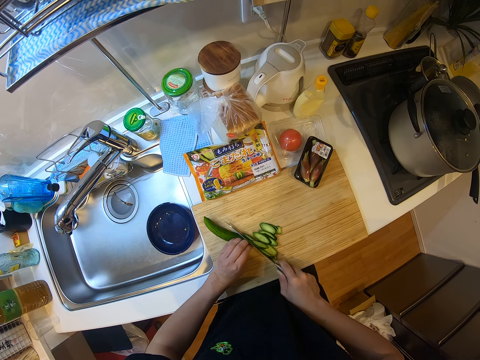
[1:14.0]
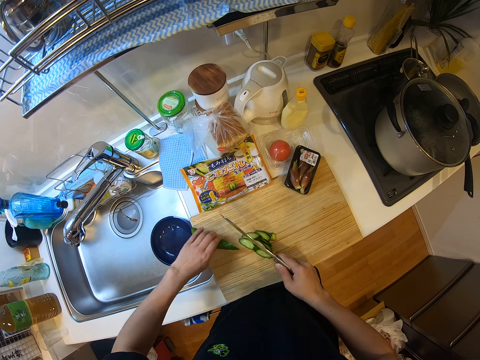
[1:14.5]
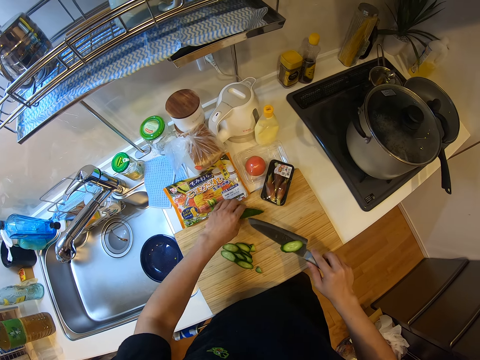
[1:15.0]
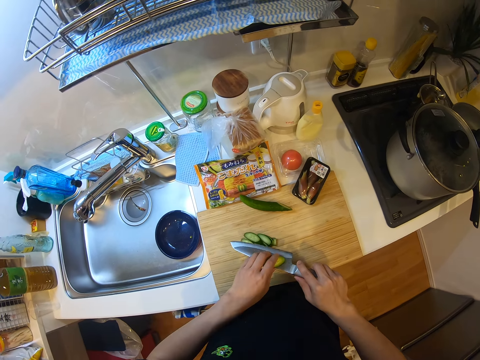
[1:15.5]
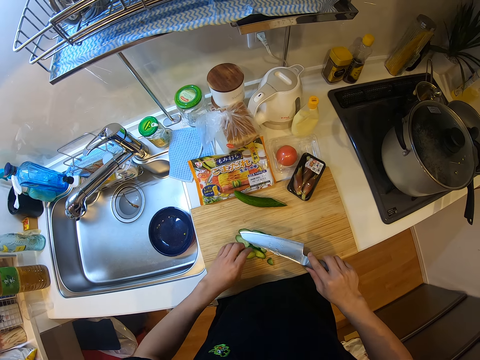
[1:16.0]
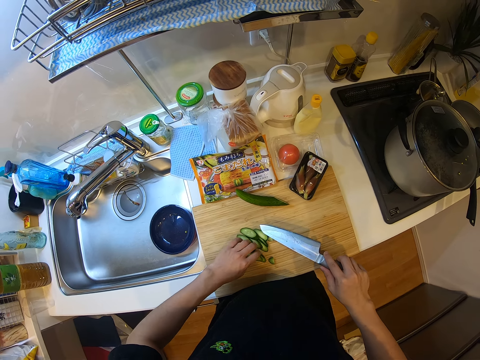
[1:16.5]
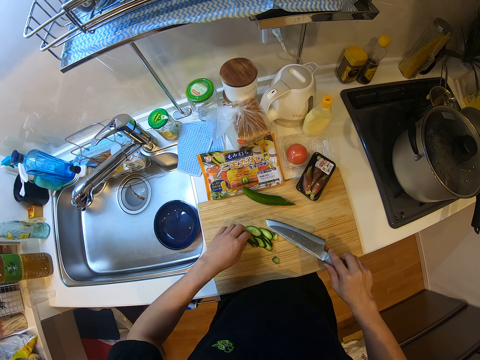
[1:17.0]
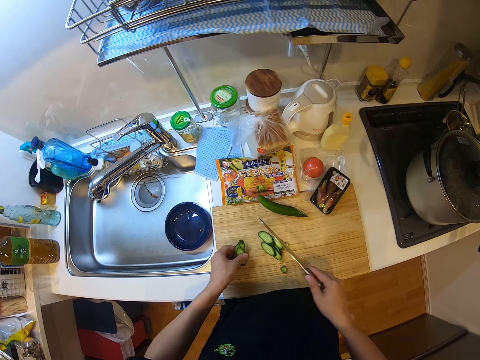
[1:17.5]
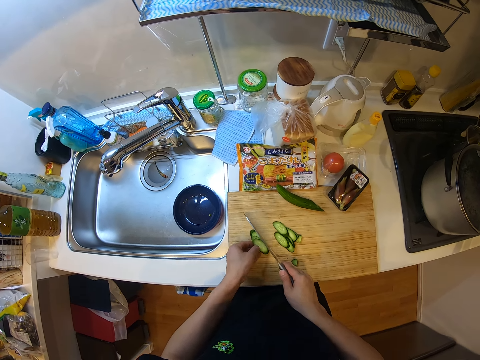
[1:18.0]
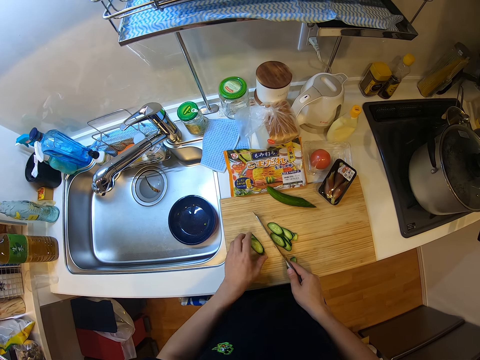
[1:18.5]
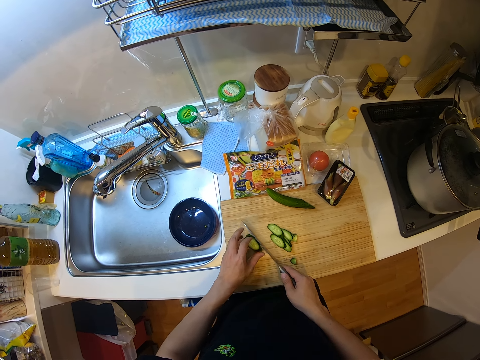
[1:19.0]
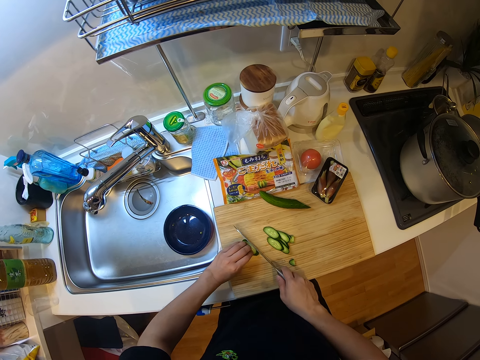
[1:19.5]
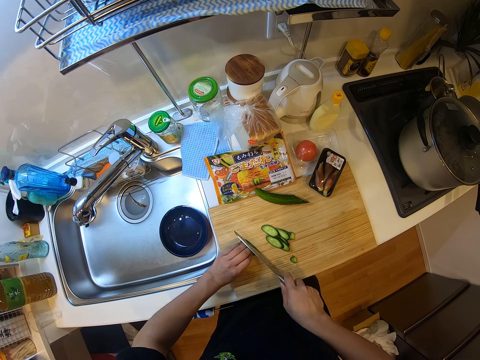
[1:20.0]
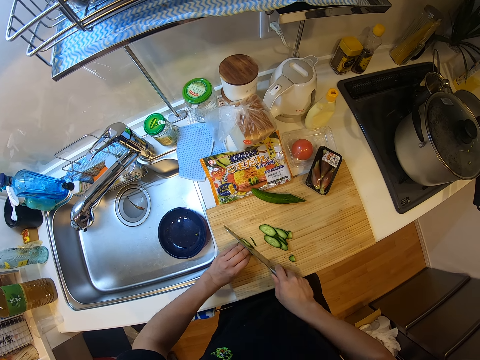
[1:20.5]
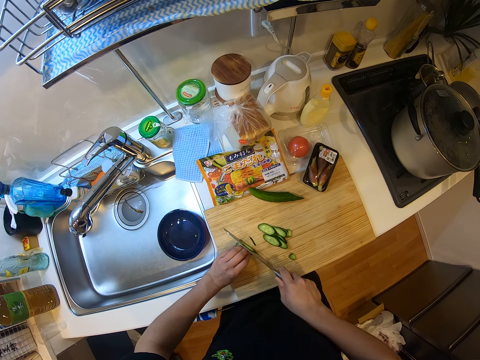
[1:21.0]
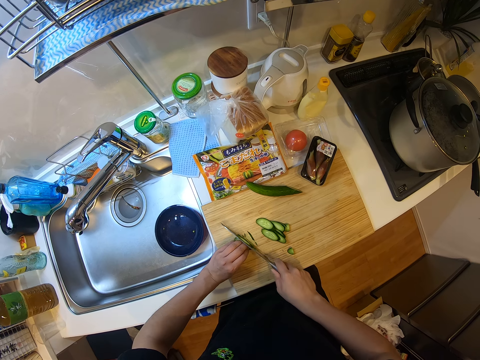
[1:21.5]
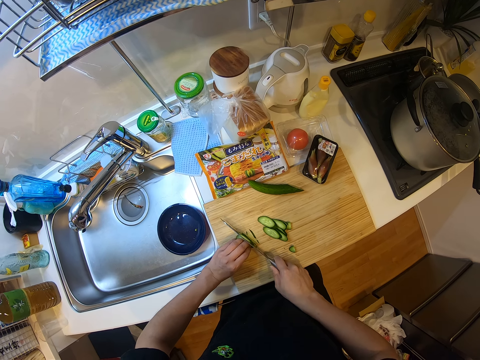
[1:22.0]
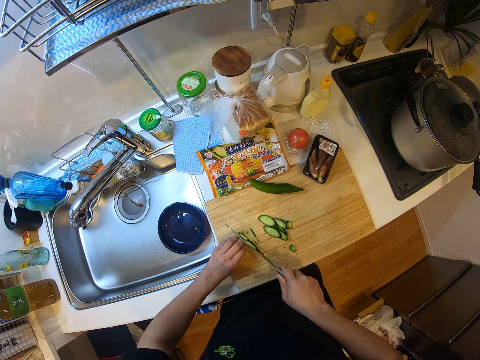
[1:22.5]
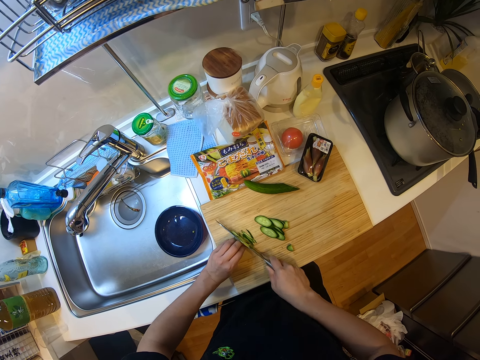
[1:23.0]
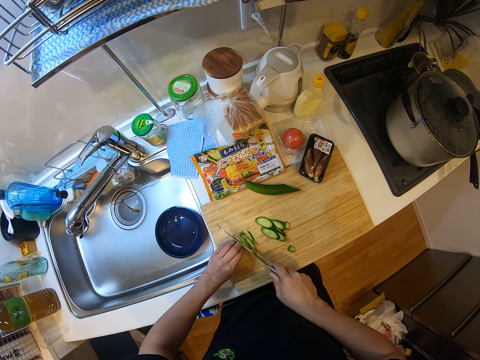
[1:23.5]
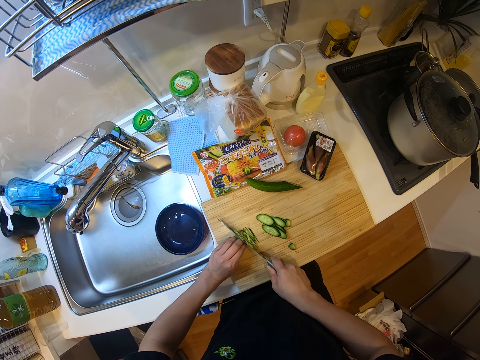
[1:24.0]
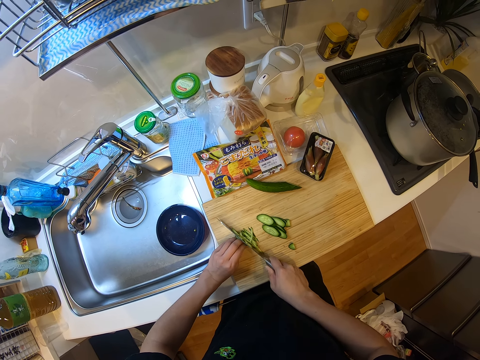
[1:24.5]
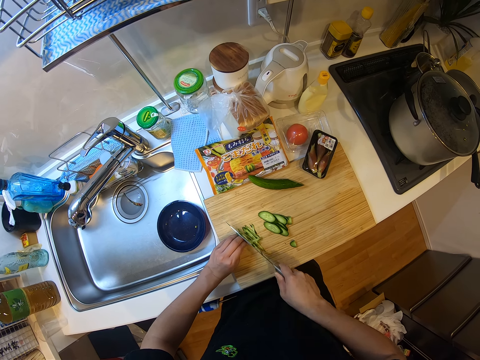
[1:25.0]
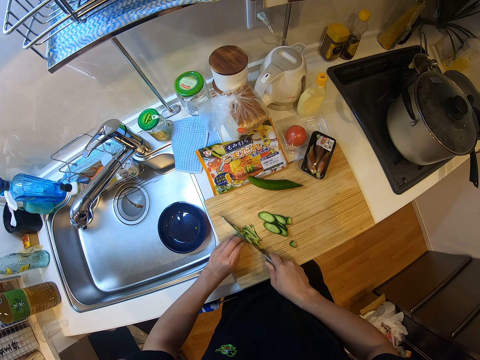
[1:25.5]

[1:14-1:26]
The camera wearer lifts the cucumber or zucchini. They move the zucchini on the chopping board. They put down the cucumber. They remove the cucumber from the knife. They put down the cucumber. They chop the zucchinis on the chopping board with the knife.

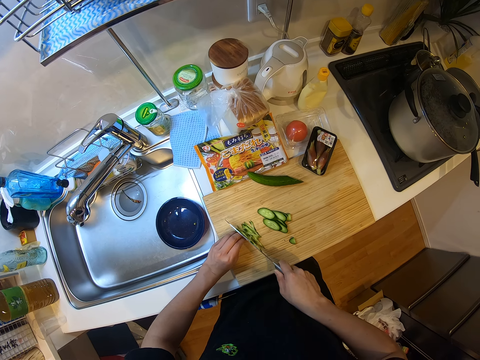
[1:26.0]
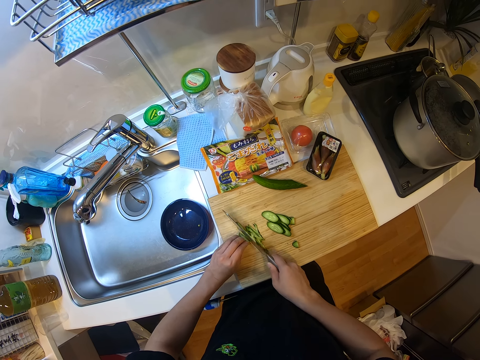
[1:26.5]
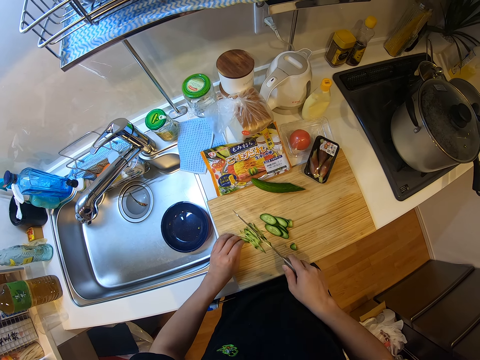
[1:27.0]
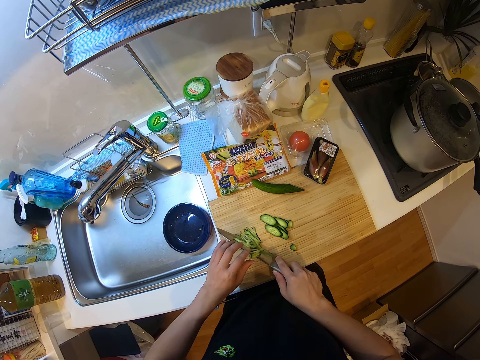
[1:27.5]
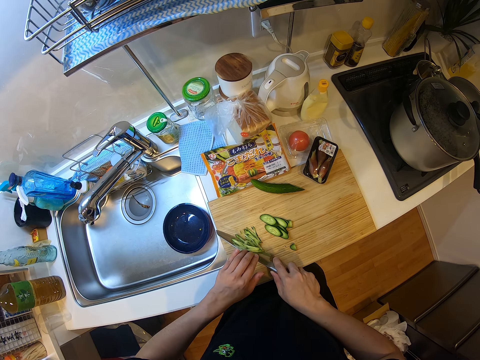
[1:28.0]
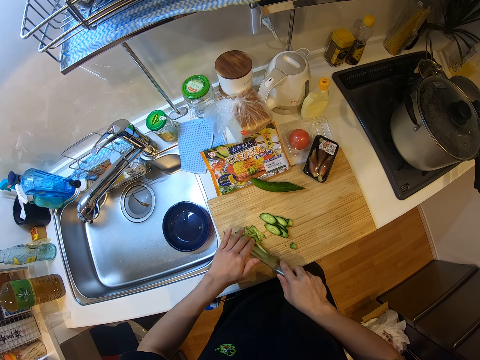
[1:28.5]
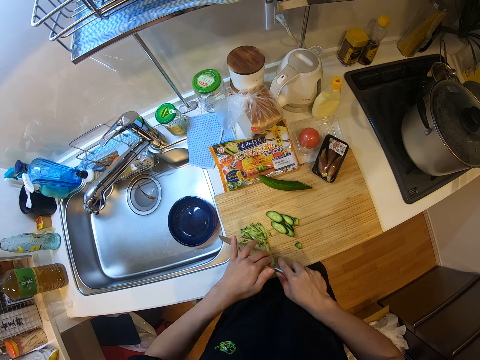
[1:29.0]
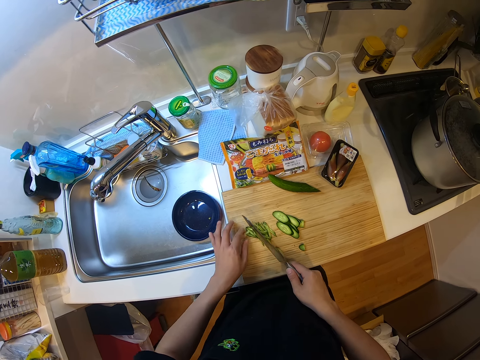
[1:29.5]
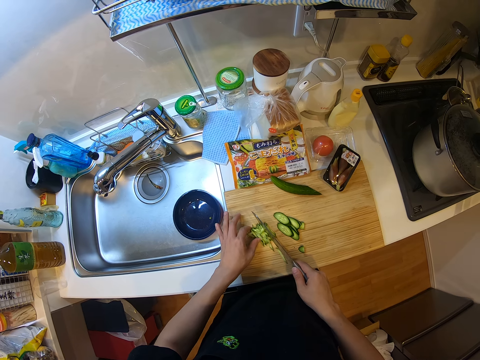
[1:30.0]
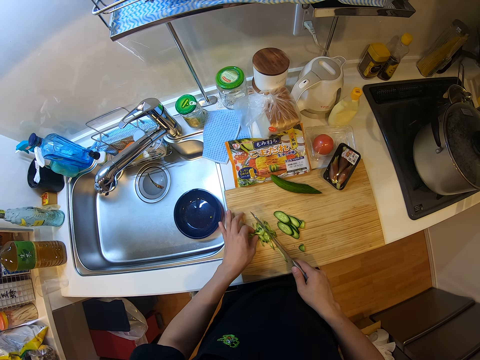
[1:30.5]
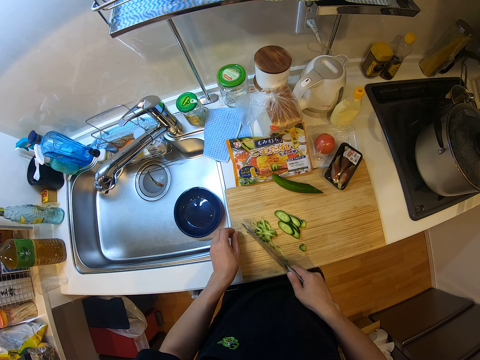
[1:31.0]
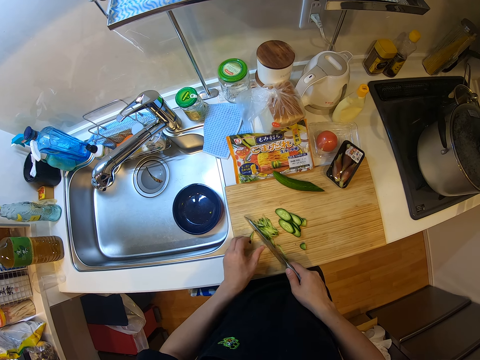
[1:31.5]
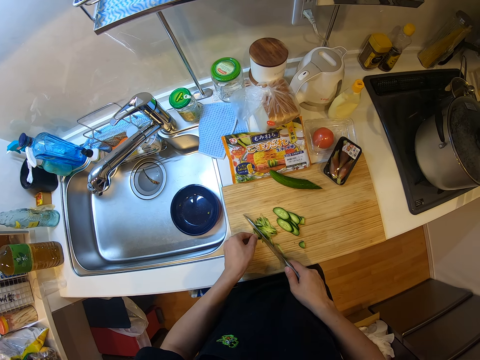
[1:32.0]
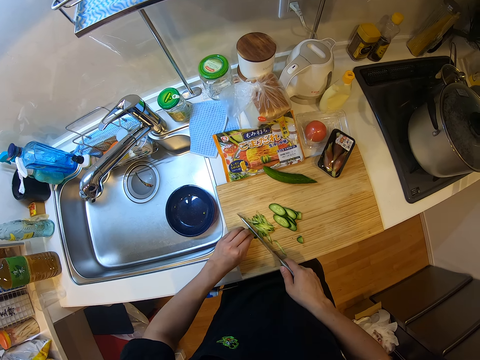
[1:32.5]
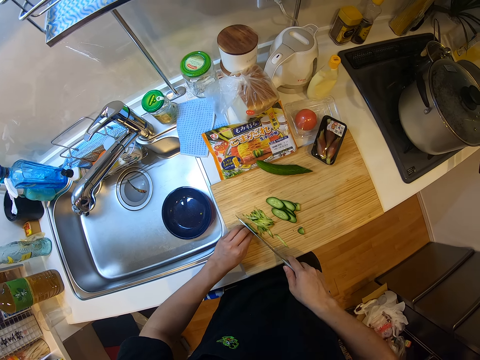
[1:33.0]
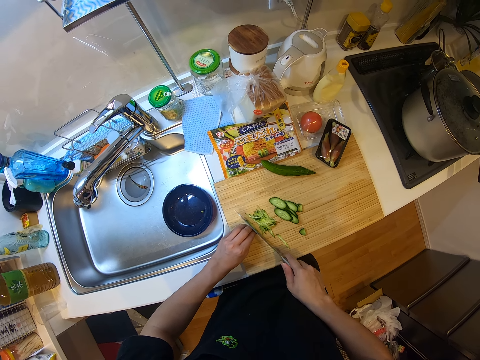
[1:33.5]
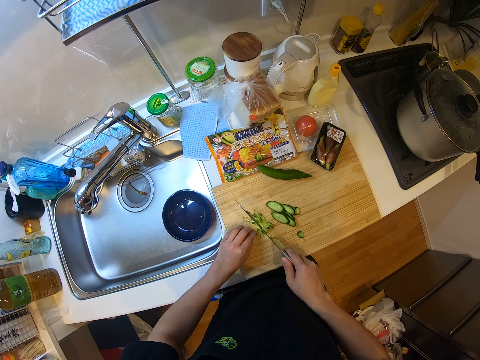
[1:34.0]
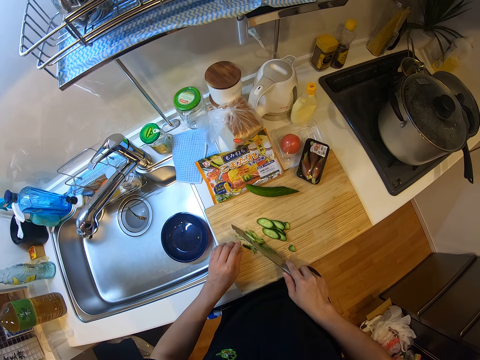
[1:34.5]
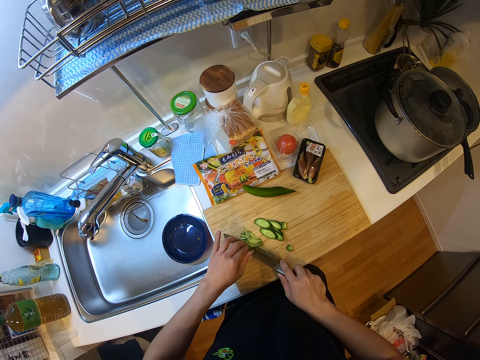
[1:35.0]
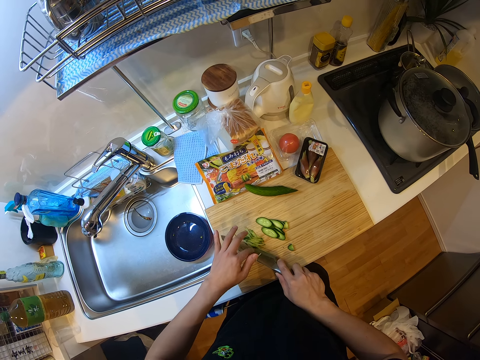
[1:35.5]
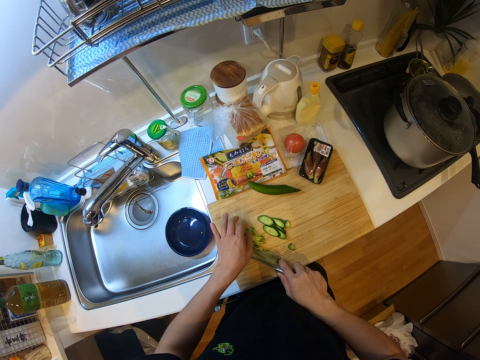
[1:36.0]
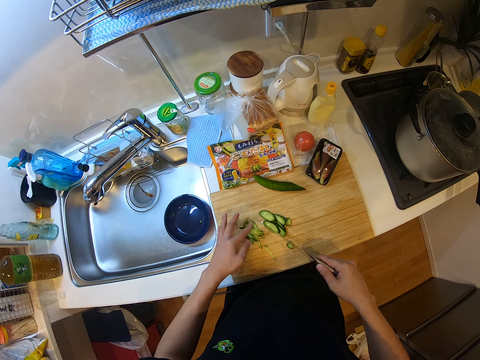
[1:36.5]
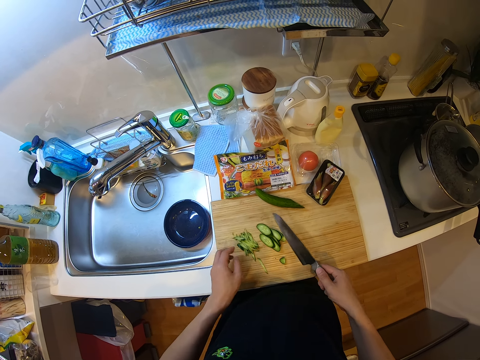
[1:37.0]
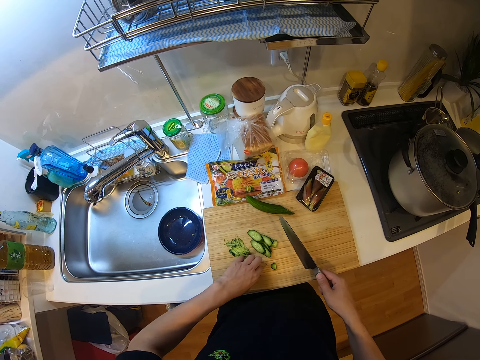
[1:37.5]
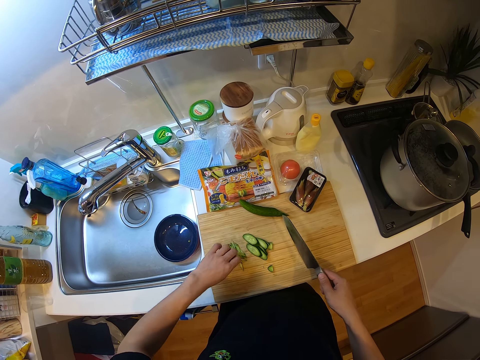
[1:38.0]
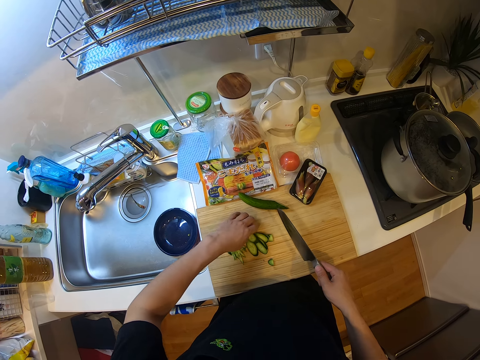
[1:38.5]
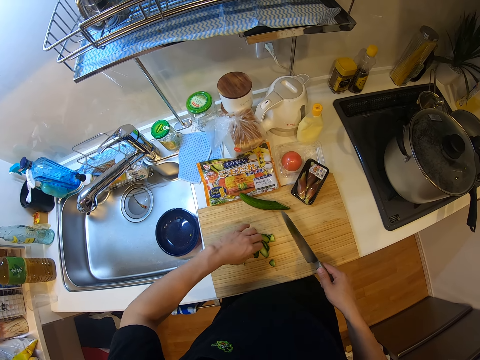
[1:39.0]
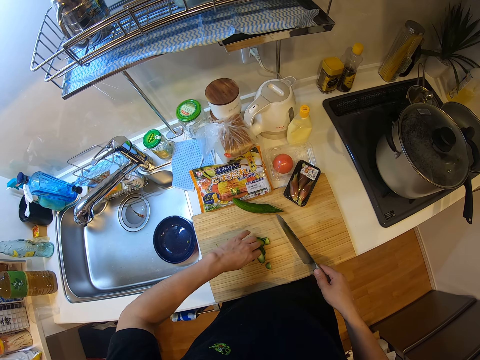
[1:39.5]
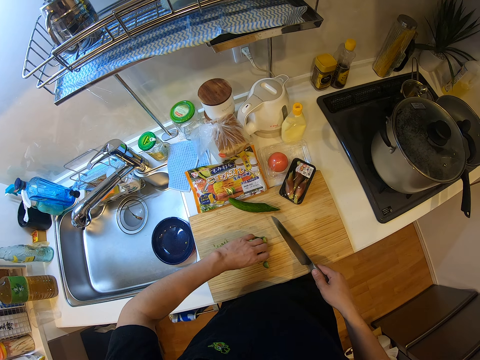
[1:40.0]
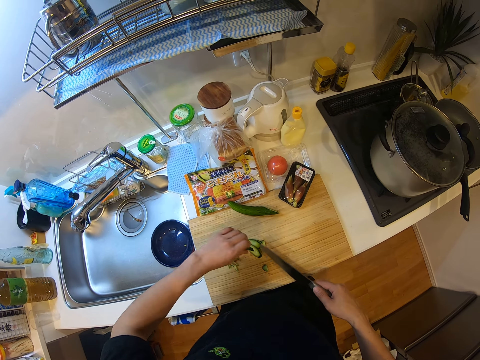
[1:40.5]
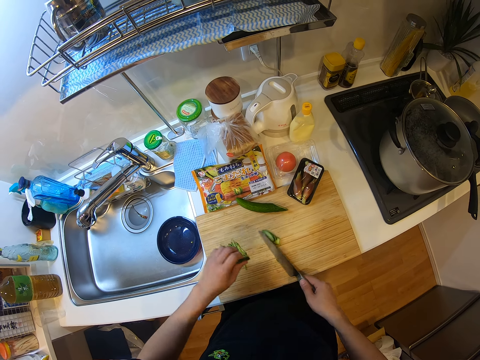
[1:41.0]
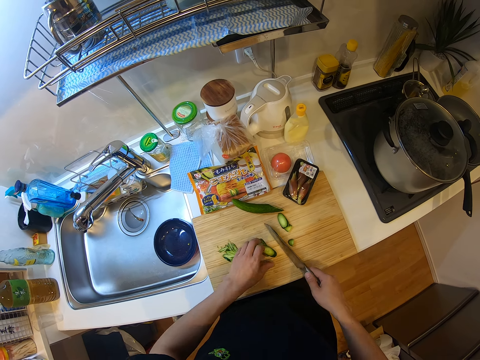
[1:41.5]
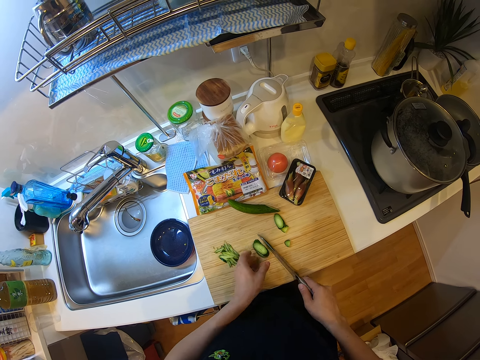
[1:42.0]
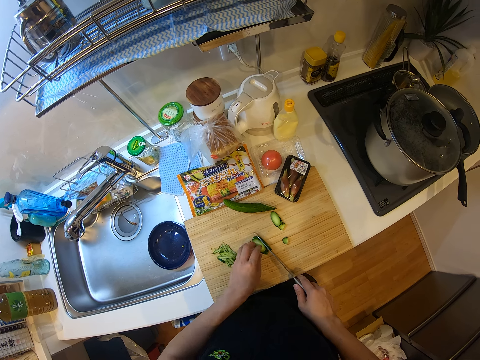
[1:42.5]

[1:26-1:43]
The camera wearer wipes the zucchinis or cucumber on the knife on the chopping board with her left hand. She holds down the cucumber. She chops the zucchinis on the chopping board with the knife. She wipes the zucchinis on the knife on the chopping board with her left hand. She holds the cucumber and moves the cucumber on the cutting board with the knife.
